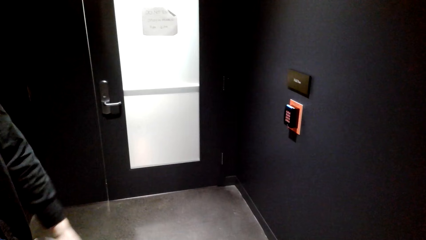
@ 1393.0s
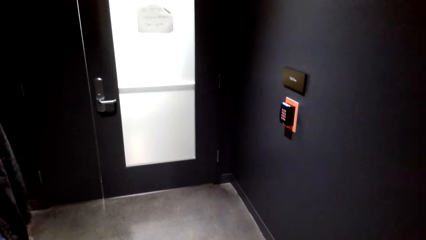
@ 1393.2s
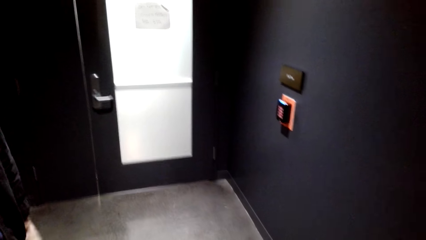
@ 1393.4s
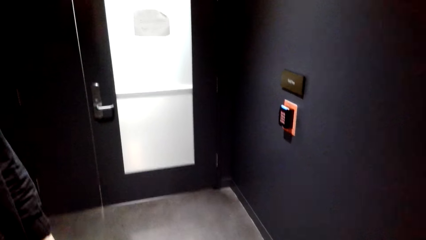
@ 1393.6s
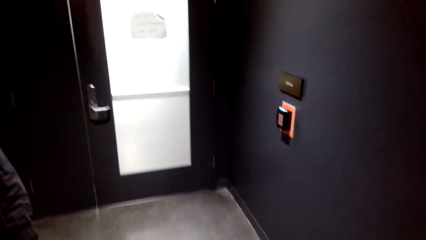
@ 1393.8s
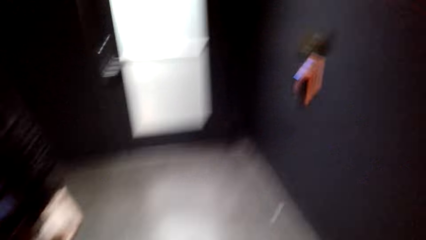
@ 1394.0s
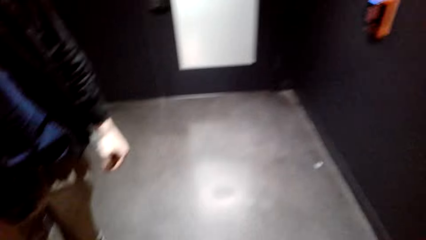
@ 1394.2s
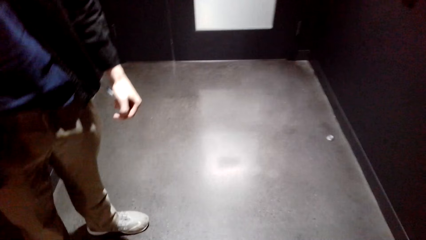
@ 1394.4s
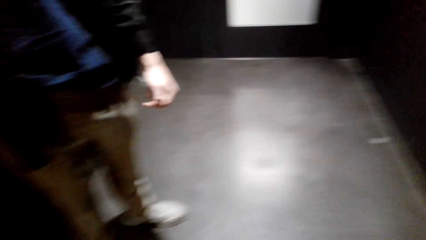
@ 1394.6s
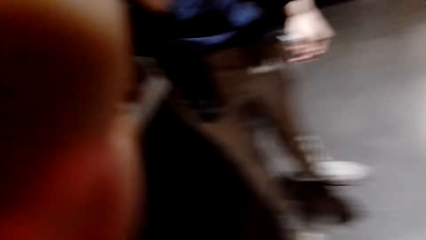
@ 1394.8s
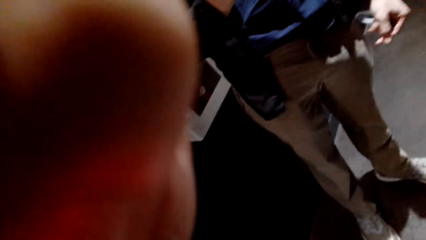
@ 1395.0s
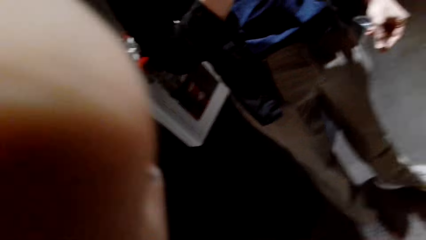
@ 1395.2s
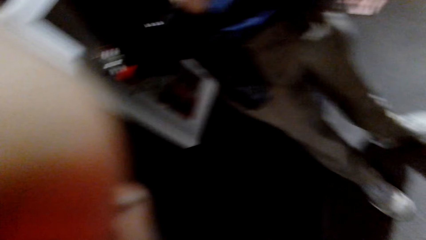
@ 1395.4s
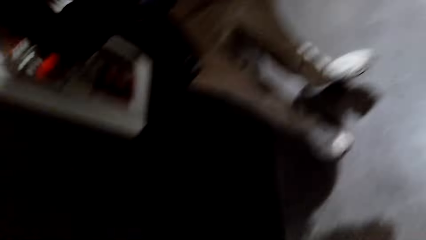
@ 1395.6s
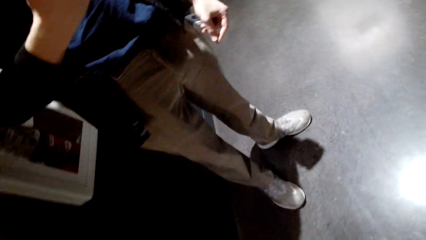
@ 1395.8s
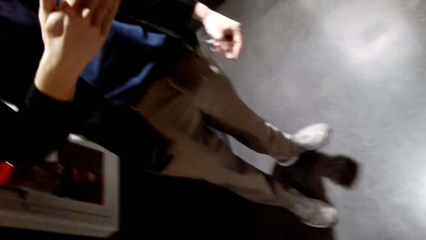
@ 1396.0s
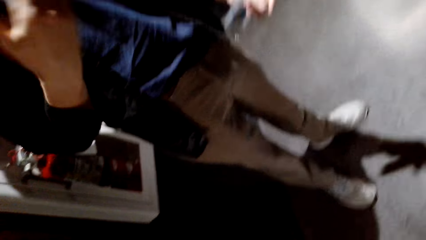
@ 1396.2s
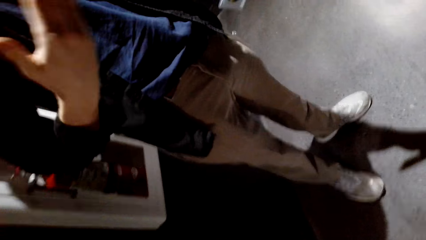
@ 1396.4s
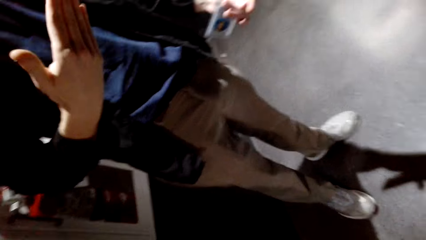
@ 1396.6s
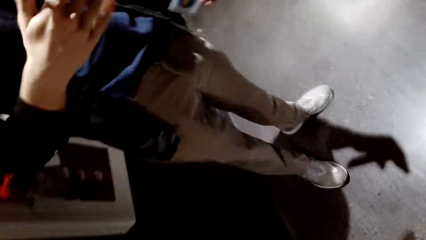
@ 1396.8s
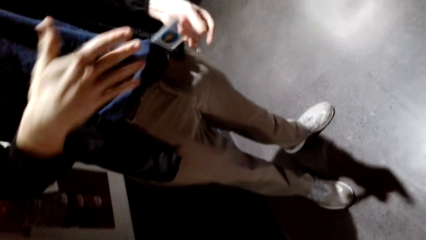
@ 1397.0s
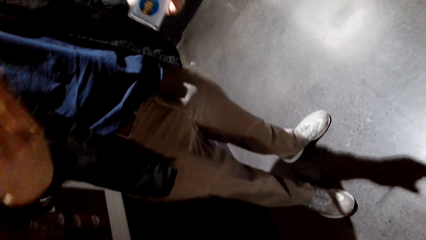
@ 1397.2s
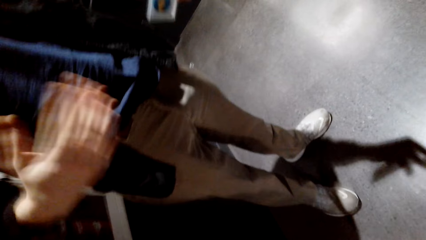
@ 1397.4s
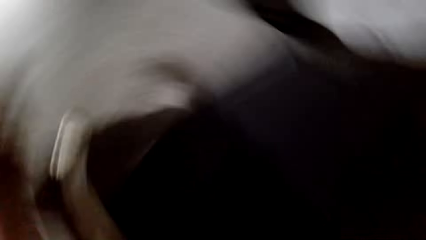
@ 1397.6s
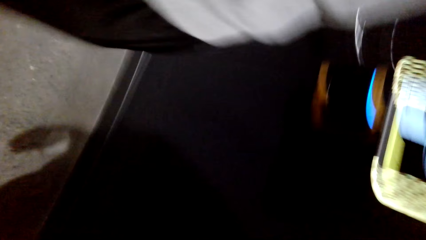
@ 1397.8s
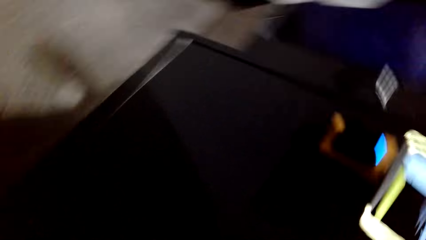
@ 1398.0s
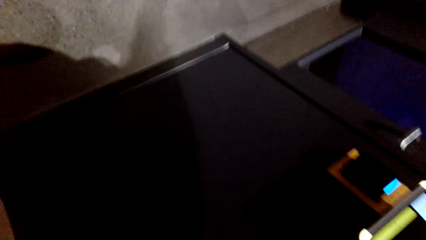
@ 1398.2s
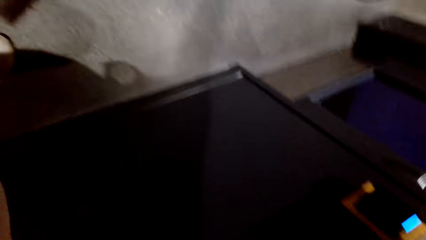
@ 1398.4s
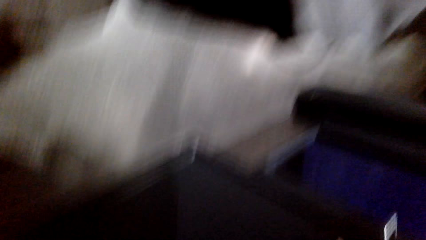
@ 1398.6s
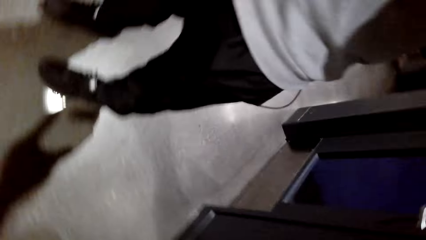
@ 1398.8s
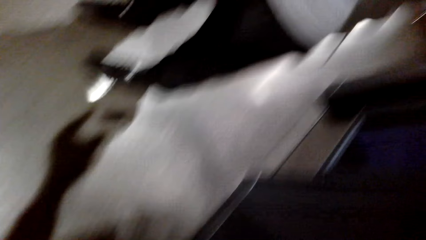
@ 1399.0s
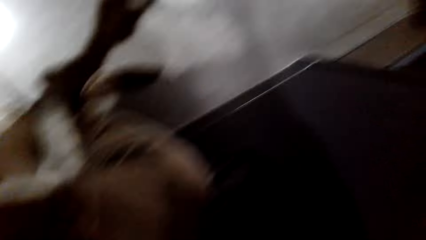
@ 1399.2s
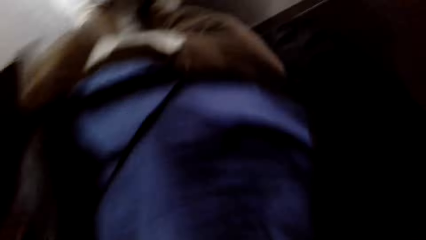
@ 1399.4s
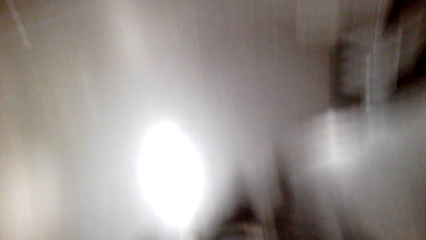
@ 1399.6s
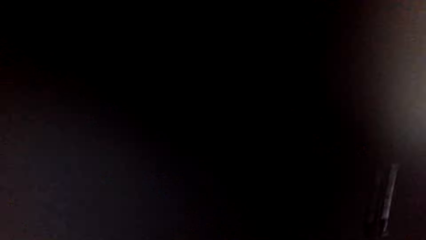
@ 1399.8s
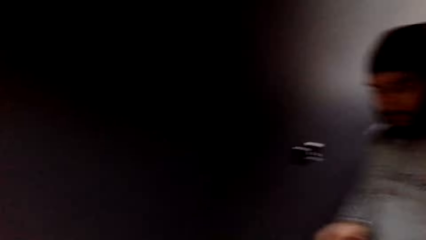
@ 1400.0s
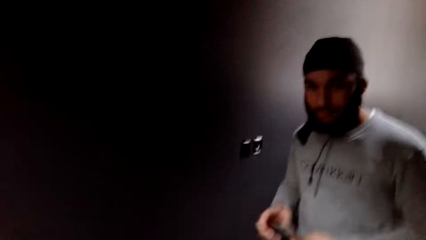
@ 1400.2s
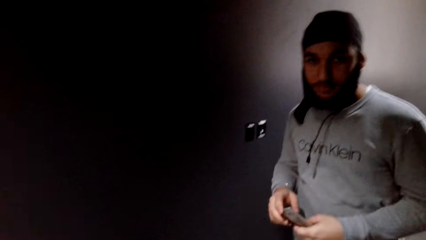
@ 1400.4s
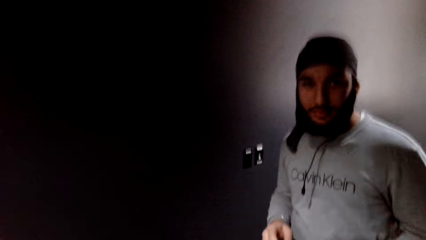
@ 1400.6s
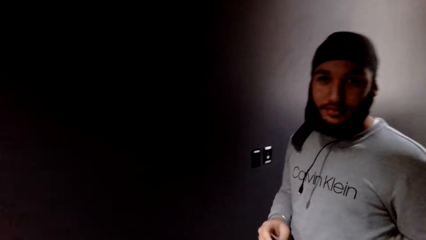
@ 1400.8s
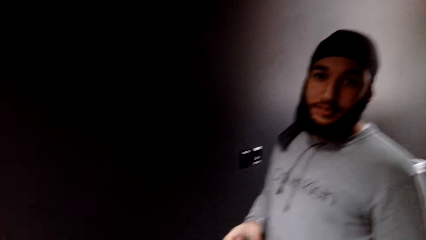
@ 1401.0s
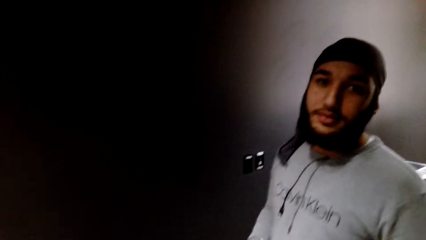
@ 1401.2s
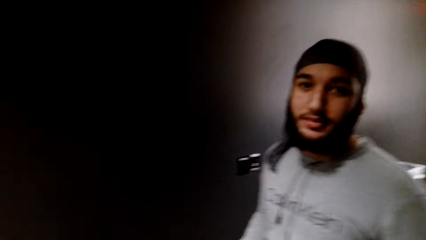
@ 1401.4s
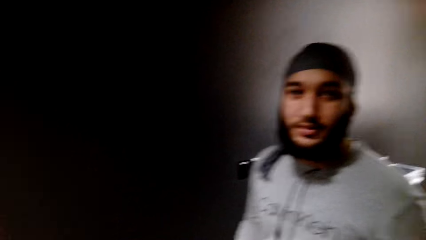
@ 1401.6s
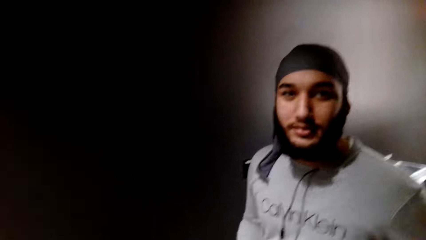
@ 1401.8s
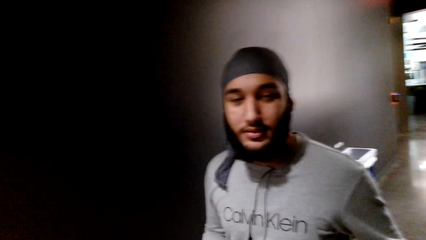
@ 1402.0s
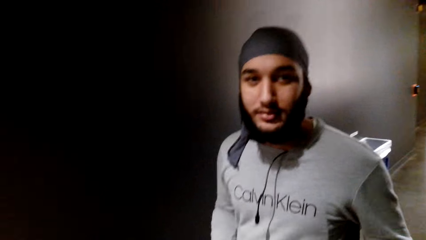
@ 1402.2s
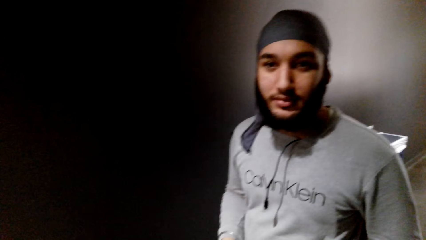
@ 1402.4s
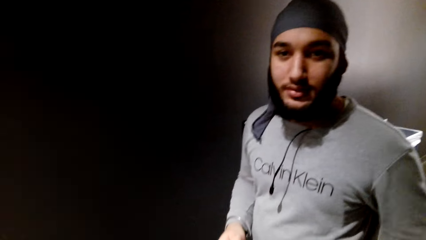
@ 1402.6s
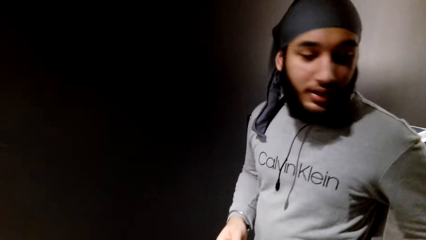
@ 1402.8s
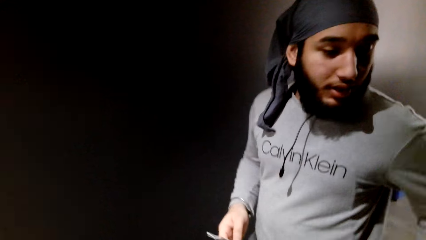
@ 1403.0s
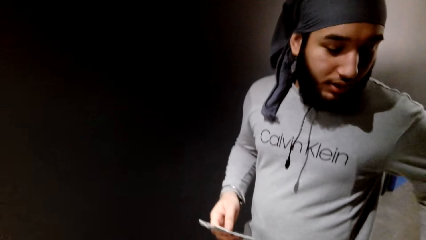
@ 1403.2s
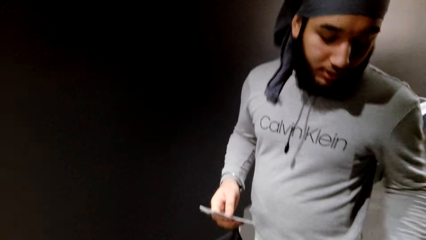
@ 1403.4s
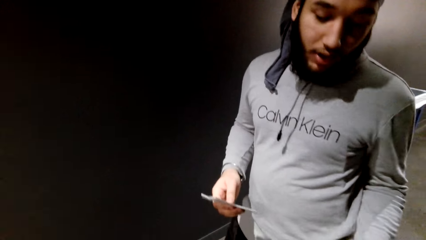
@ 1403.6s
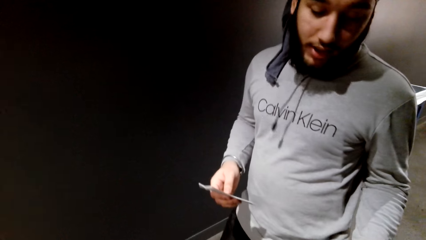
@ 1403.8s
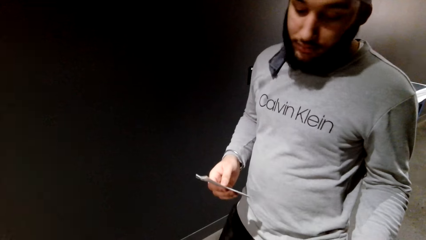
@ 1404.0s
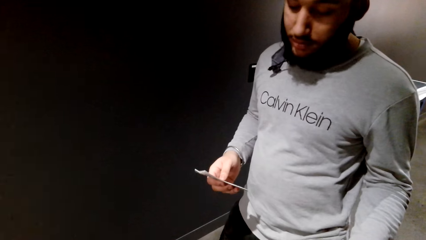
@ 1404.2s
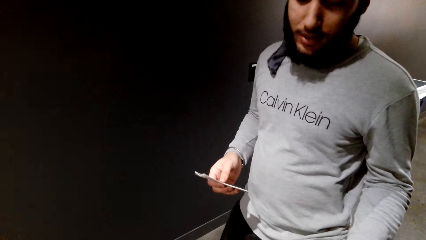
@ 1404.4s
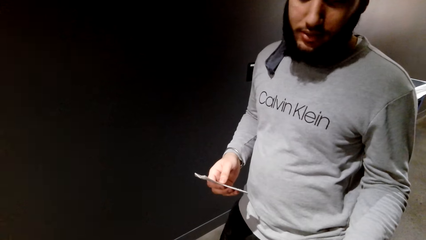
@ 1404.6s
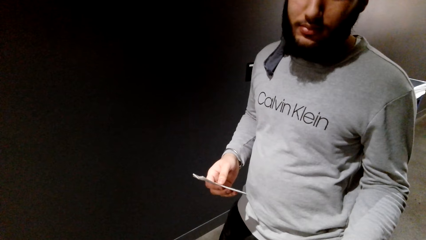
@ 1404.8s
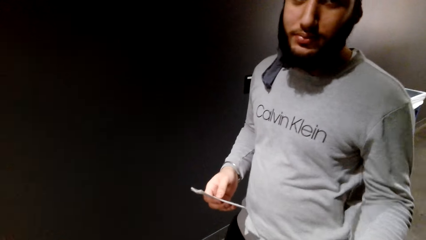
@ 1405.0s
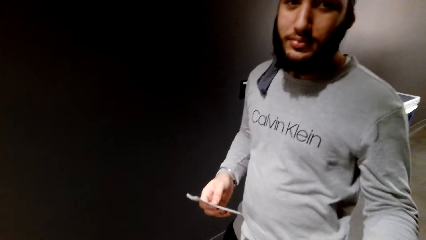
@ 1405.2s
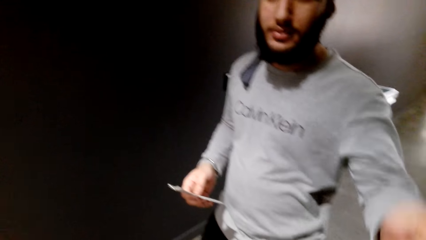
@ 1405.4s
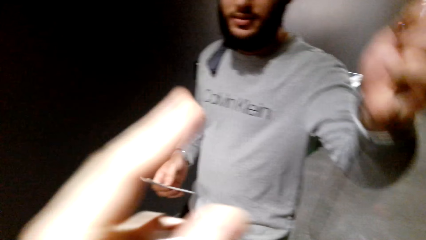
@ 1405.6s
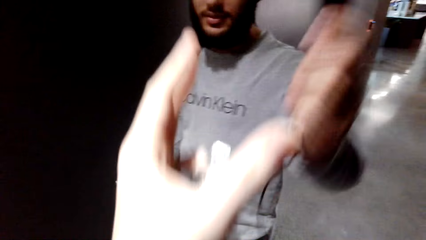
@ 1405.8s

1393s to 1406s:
The camera wearer removes the camera. They look around.
